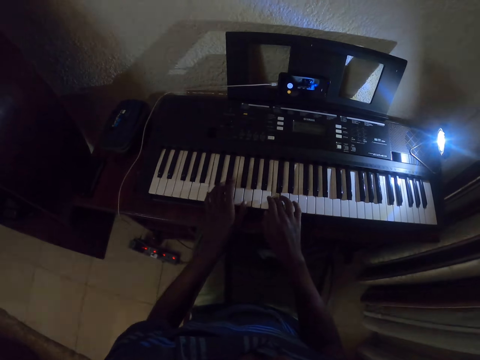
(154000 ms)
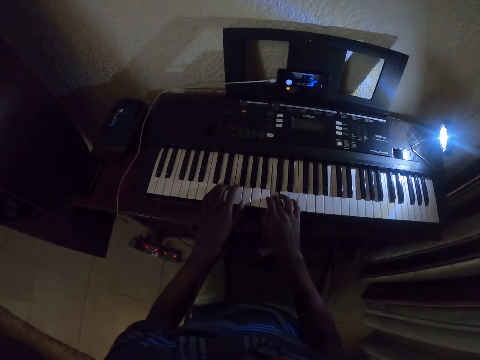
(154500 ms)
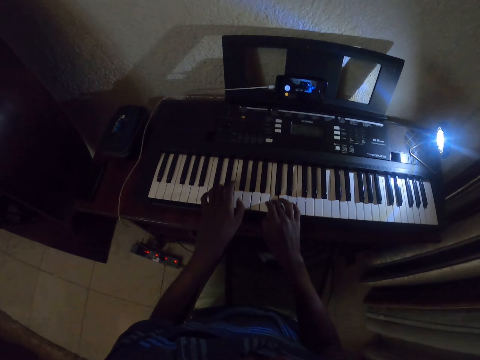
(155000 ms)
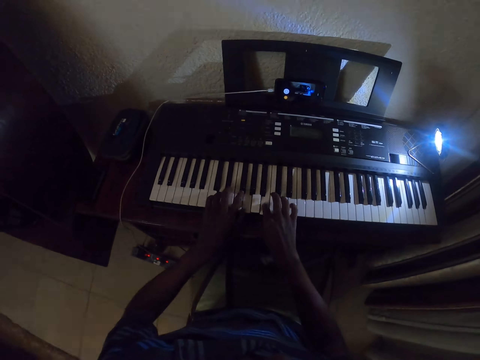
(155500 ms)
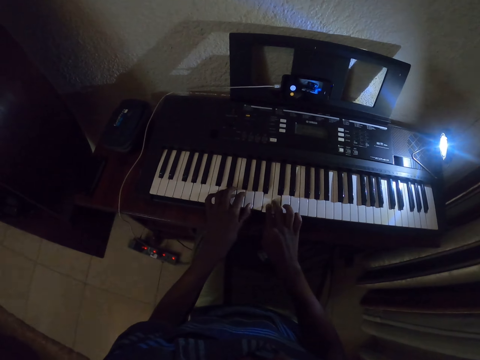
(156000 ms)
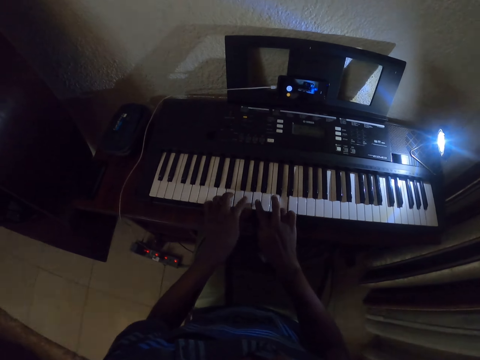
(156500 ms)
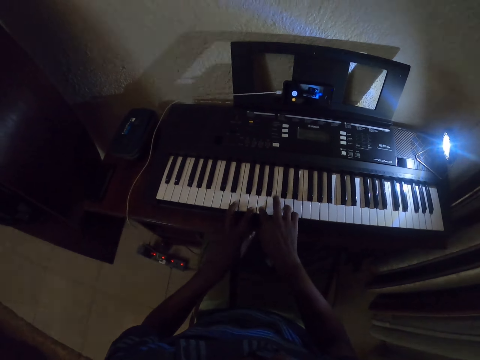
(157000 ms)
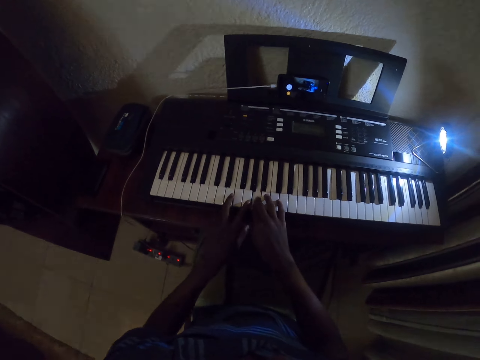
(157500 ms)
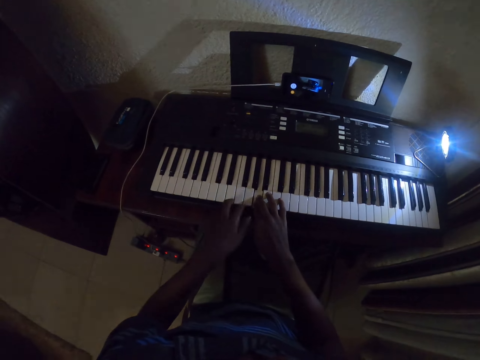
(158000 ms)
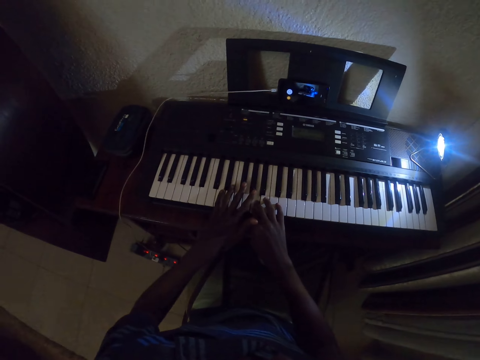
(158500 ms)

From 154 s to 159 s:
The camera wearer presses piano keys.

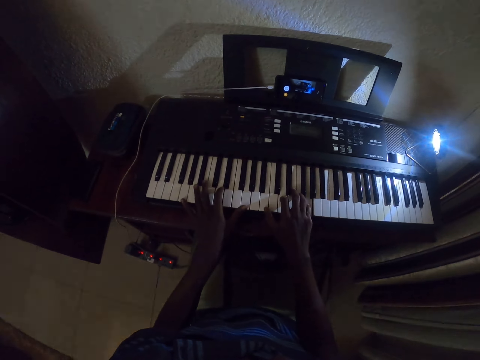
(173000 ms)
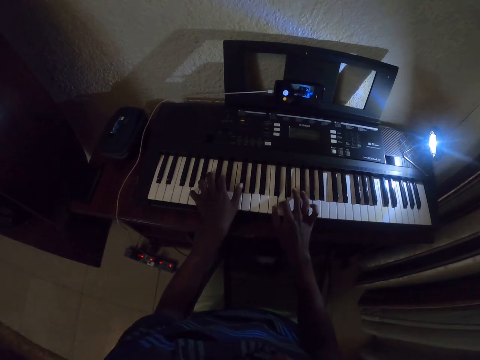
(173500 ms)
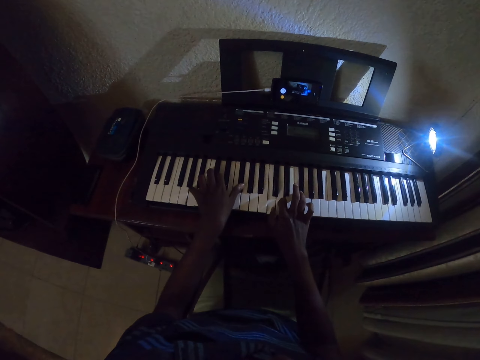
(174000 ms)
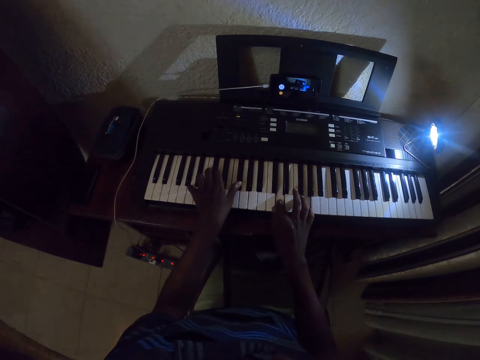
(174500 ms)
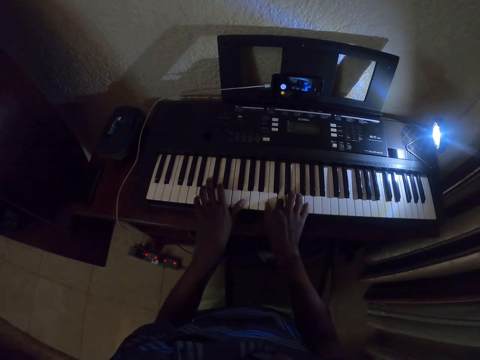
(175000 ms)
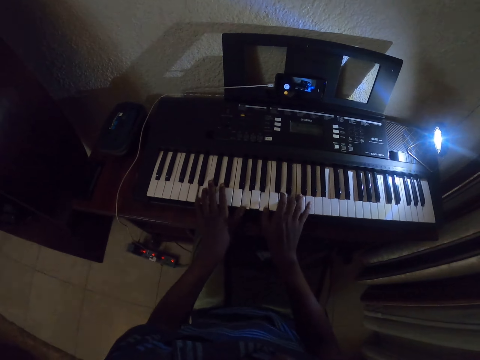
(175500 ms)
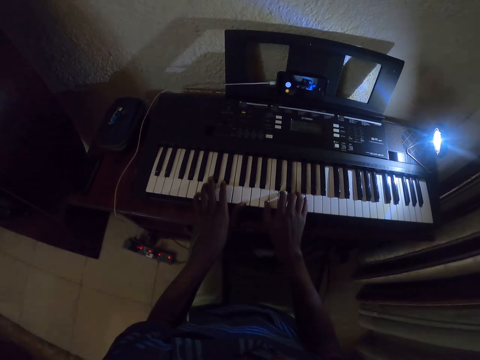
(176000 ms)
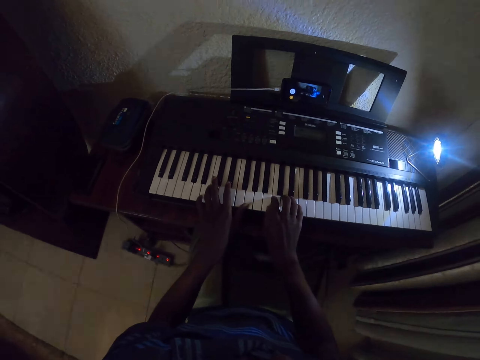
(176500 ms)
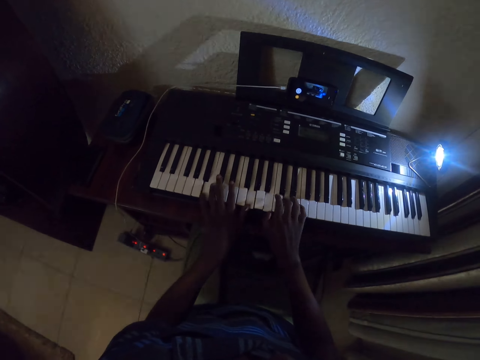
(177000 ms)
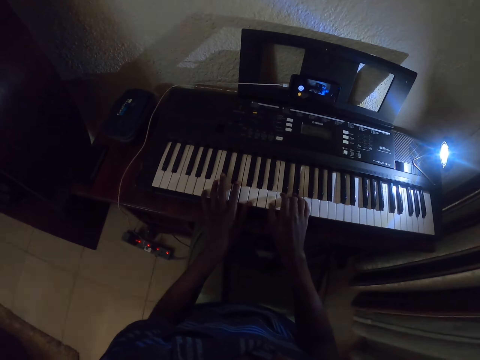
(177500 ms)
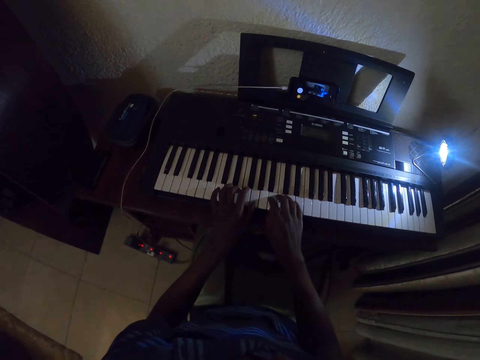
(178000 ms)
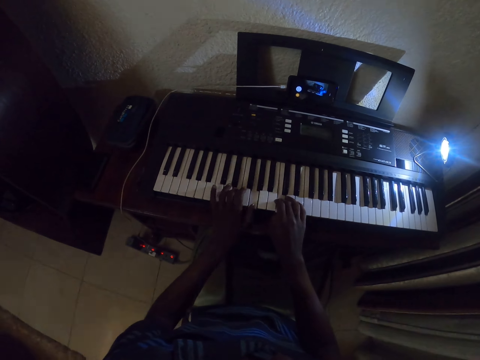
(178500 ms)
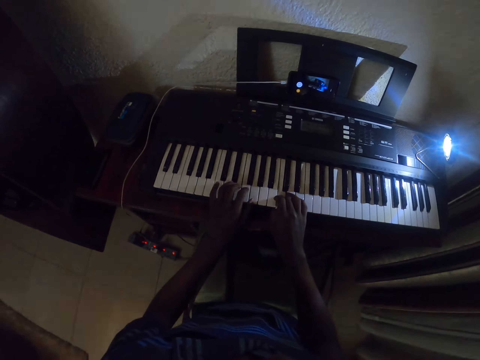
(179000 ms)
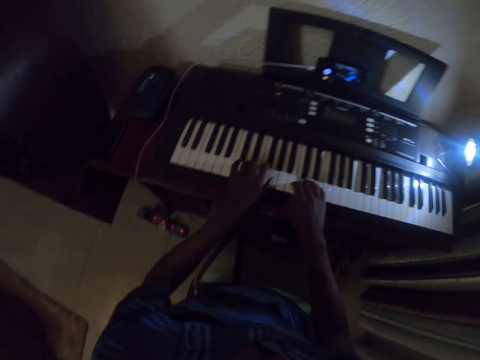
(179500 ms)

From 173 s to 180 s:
The camera wearer presses piano keys.

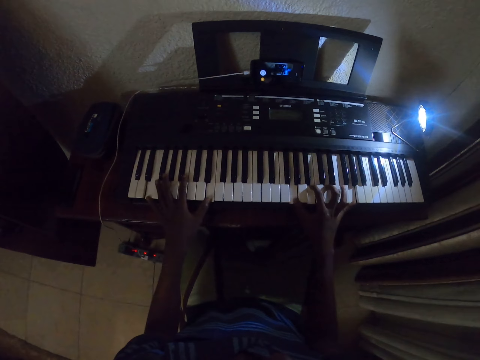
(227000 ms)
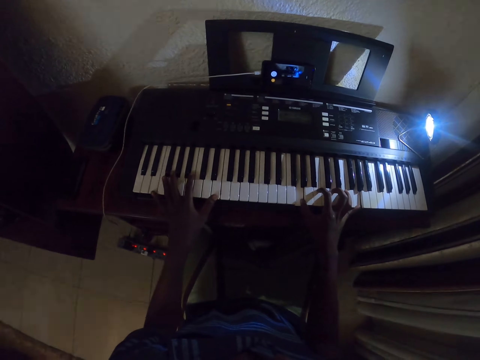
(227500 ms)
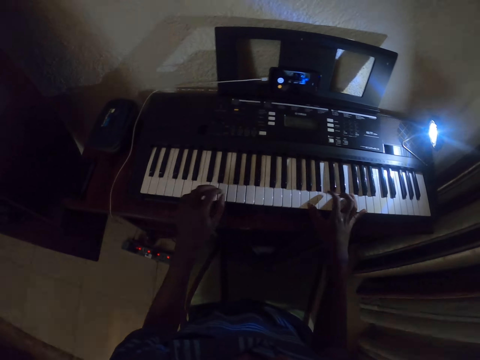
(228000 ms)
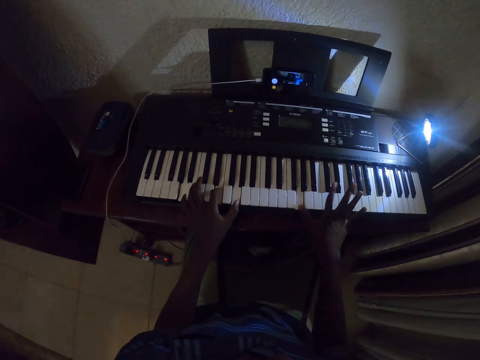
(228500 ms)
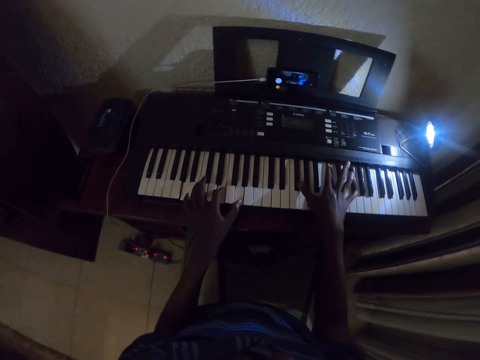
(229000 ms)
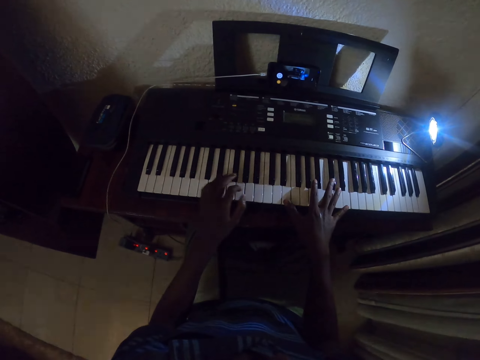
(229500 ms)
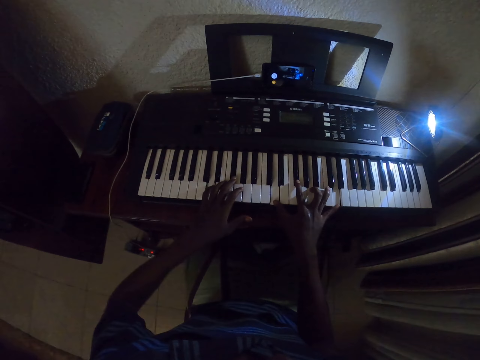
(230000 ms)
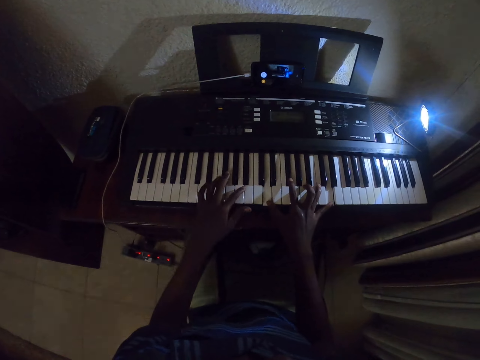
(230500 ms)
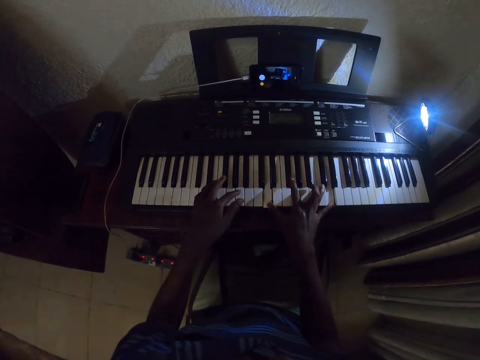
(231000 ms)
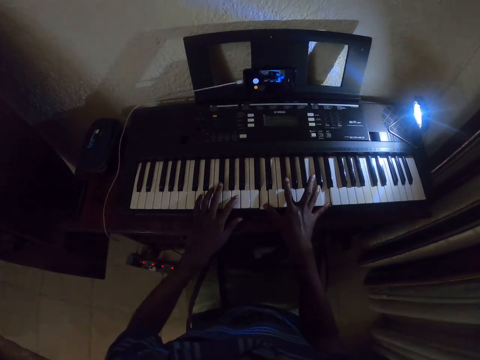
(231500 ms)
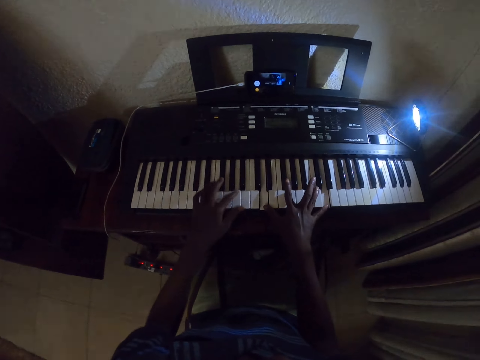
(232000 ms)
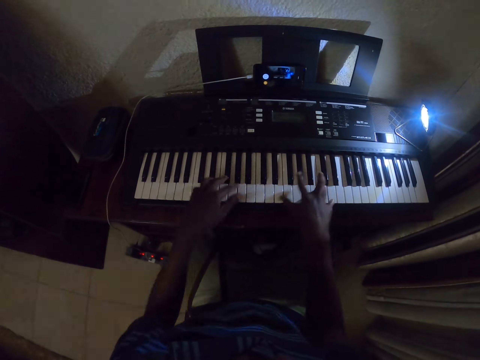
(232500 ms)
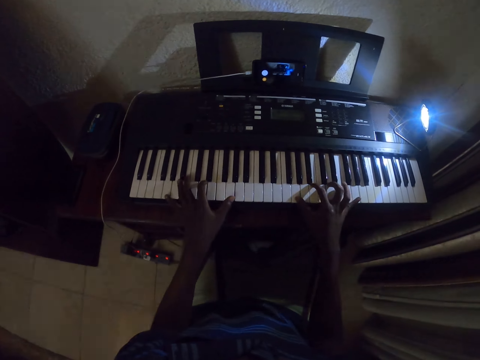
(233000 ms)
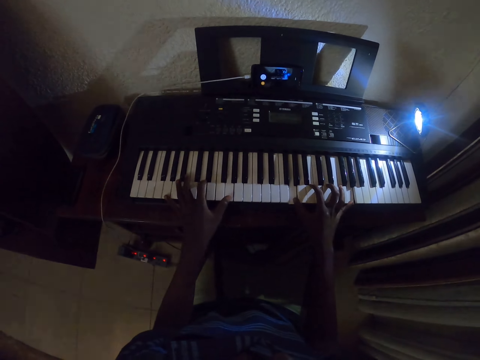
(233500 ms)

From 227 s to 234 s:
The camera wearer presses piano keys.
